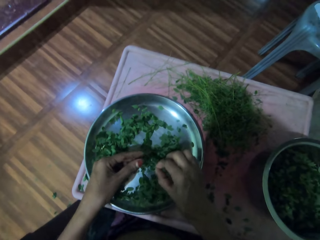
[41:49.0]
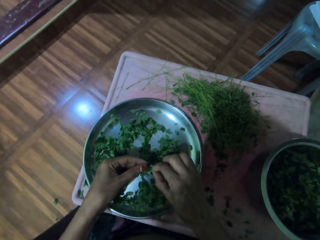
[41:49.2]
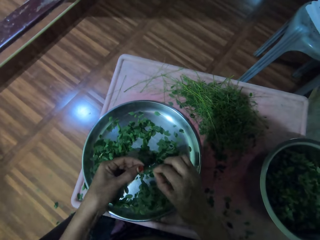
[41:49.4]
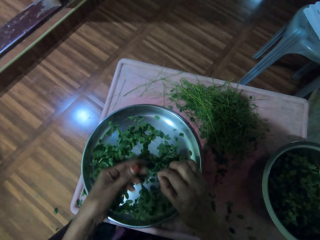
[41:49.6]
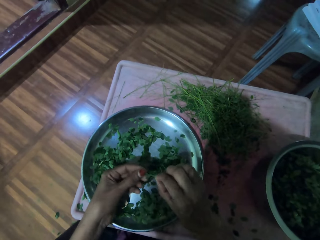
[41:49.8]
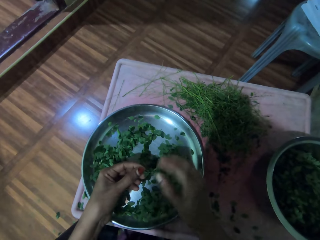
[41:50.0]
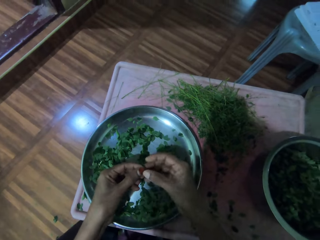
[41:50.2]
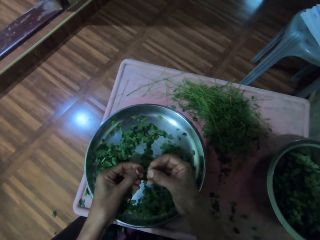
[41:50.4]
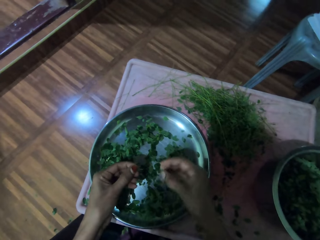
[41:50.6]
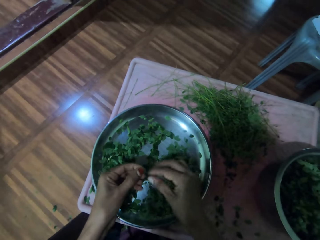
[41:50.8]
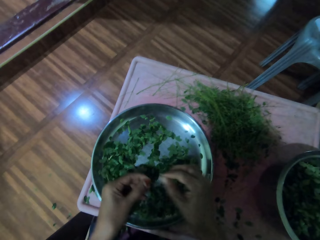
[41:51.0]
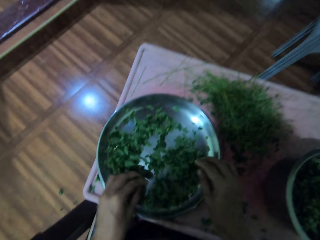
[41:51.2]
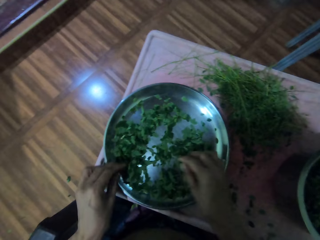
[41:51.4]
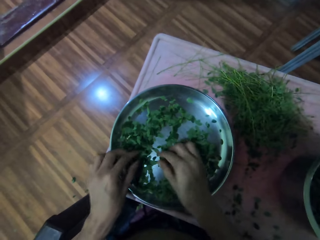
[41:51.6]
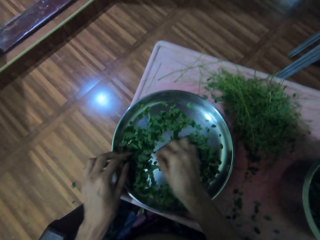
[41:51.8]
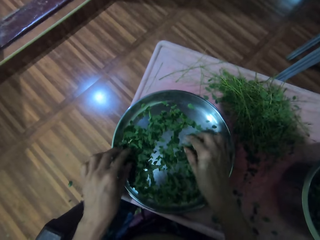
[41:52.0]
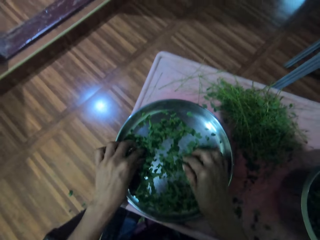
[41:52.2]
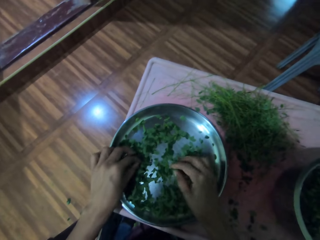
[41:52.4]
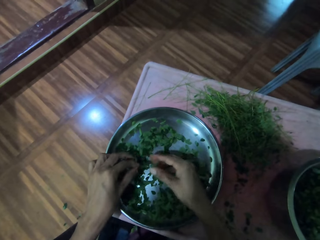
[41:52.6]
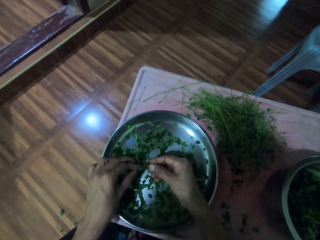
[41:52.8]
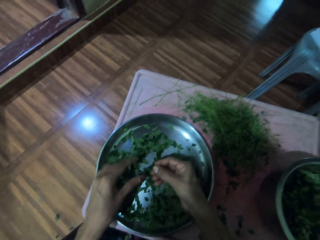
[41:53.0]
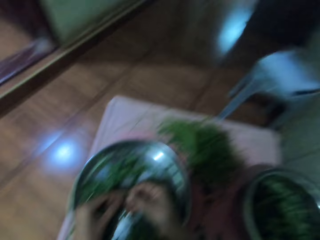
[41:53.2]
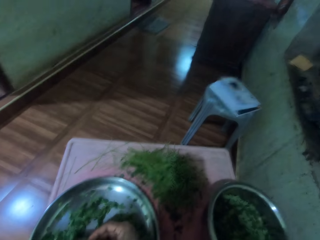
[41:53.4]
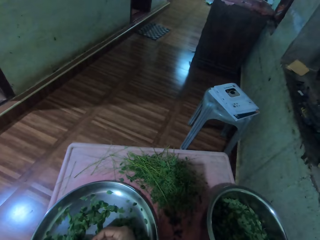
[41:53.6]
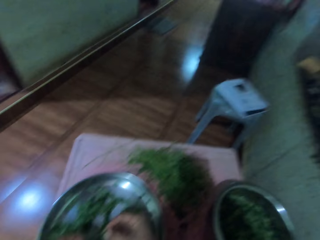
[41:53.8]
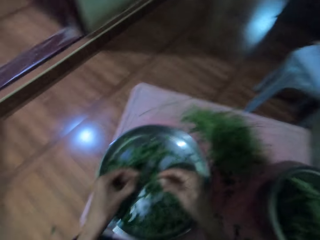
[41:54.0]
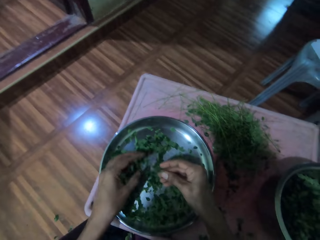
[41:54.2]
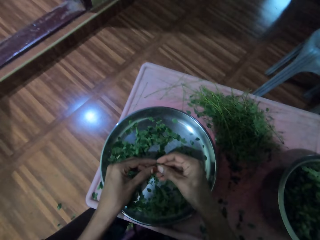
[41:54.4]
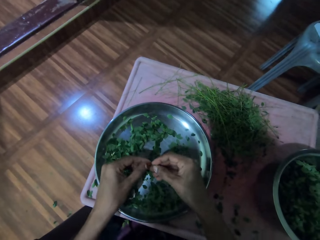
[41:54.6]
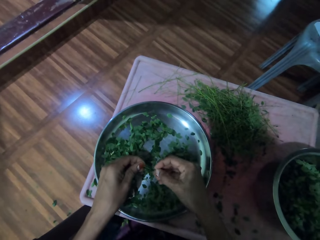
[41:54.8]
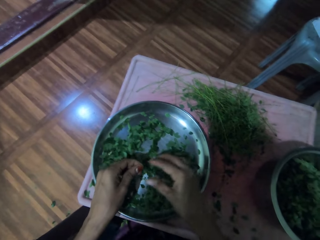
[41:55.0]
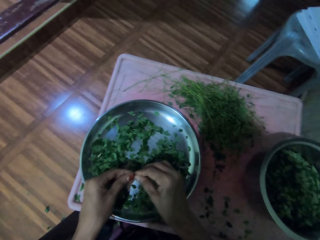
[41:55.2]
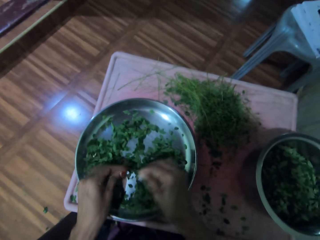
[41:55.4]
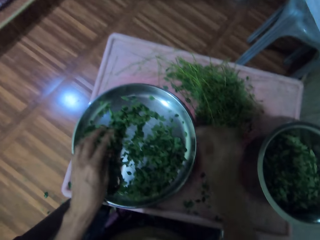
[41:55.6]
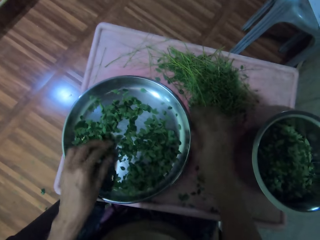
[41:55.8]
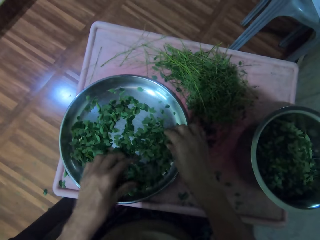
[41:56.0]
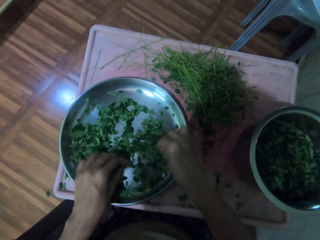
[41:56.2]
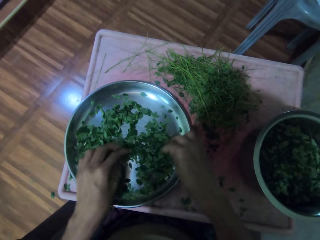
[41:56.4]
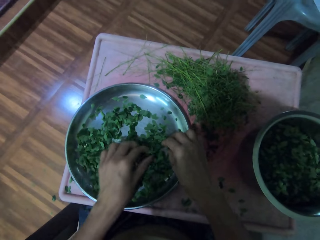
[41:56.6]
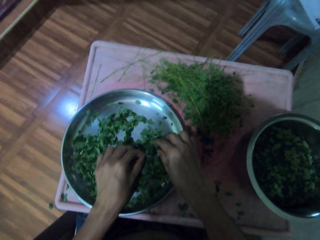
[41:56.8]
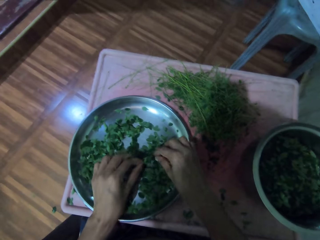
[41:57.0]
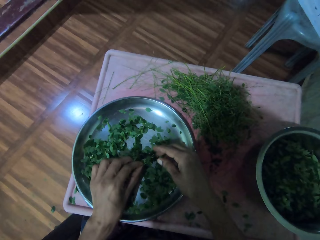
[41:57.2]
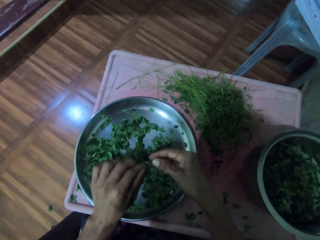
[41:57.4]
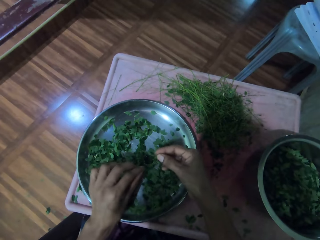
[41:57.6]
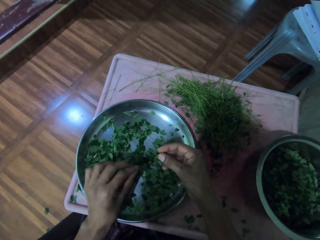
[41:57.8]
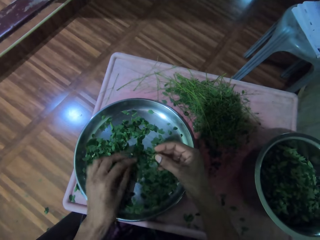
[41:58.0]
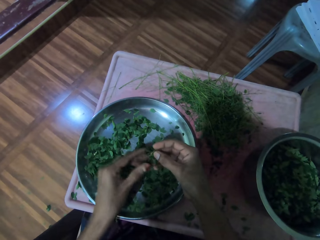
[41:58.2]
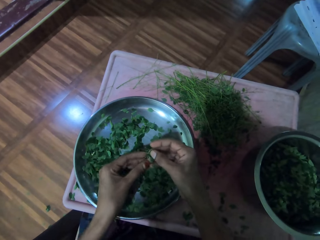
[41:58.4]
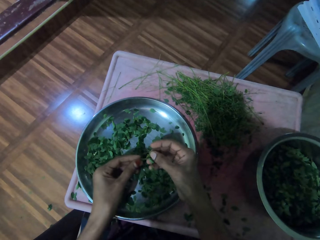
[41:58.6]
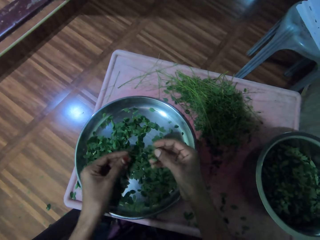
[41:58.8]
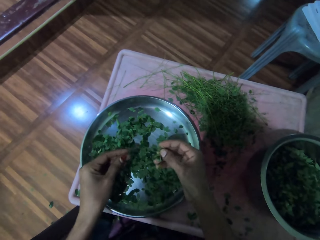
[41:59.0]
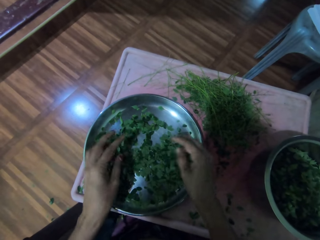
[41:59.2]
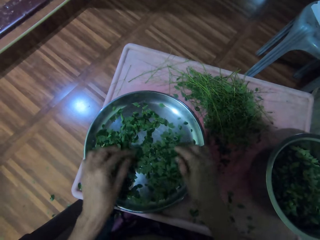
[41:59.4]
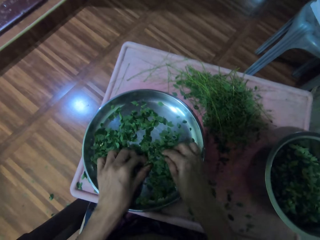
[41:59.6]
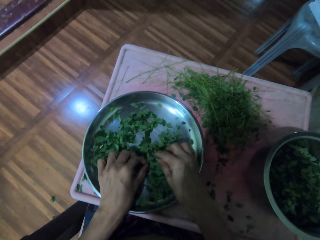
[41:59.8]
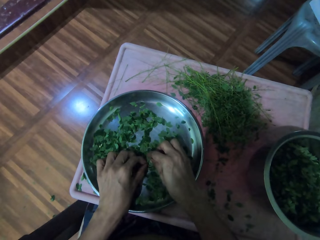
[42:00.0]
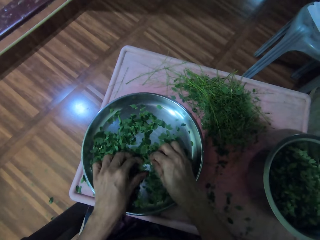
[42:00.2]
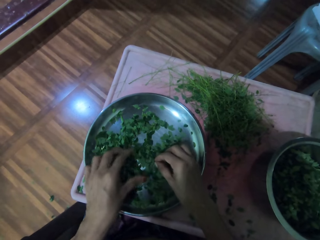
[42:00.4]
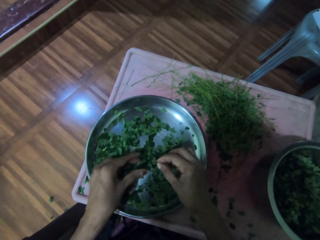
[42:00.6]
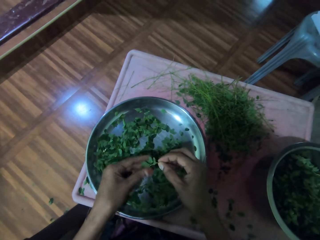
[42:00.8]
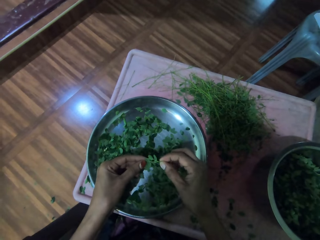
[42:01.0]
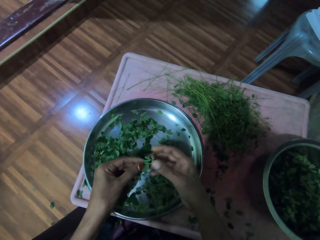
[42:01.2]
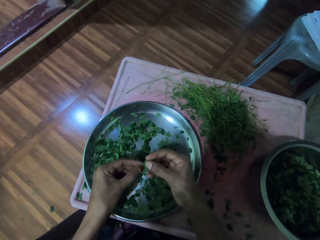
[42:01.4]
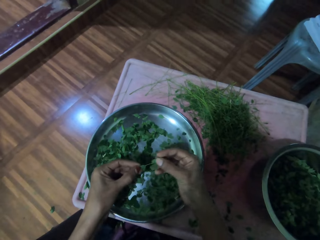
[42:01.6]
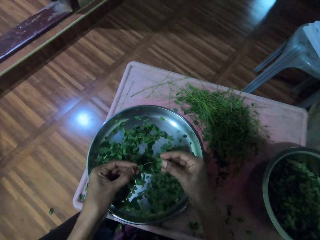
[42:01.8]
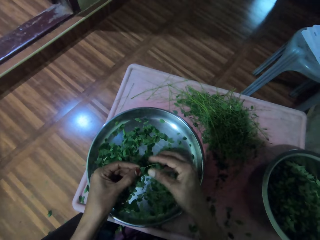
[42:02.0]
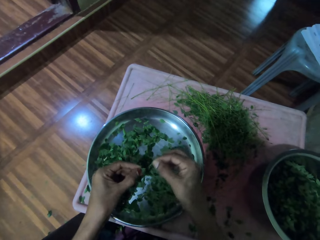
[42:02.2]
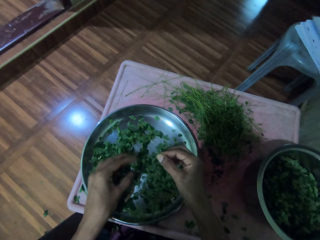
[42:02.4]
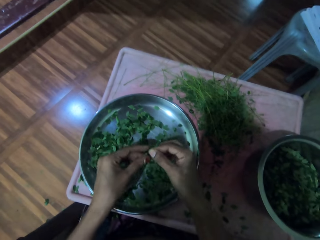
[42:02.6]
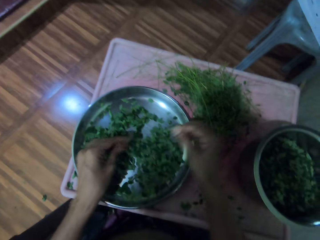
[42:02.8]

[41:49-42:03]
The camera wearer picks a vegetable stem from the silver tray. They remove a leaf from the vegetable stem. They drop the stem on the table. They pick a vegetable stem from the silver tray. They remove a leaf from the vegetable stem. They drop the stem on the table. They mix the vegetables on the silver plate. They pick a vegetable from the silver tray. They hold the coriander leaf. They drop vegetable leaves on the silver plate. They pick a vegetable stem from the silver tray. They remove a leaf from the vegetable stem.

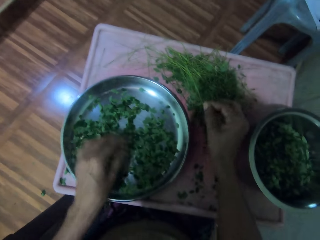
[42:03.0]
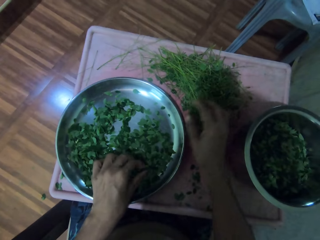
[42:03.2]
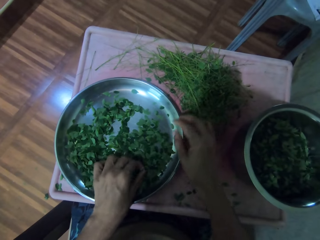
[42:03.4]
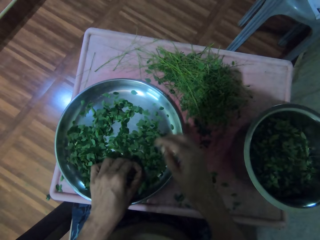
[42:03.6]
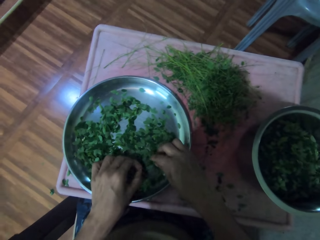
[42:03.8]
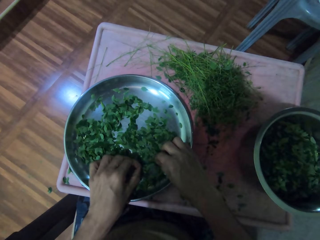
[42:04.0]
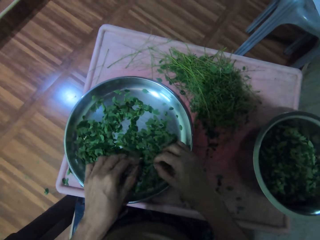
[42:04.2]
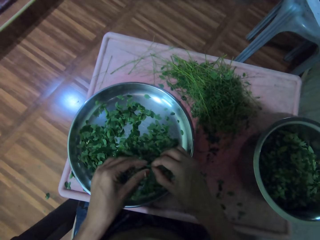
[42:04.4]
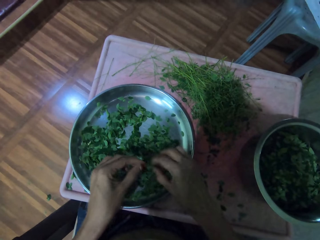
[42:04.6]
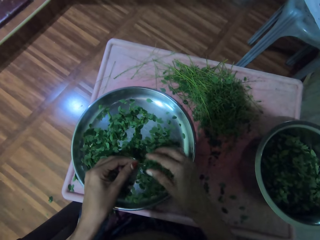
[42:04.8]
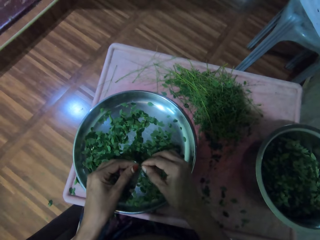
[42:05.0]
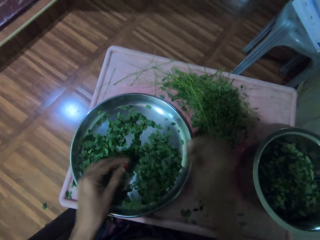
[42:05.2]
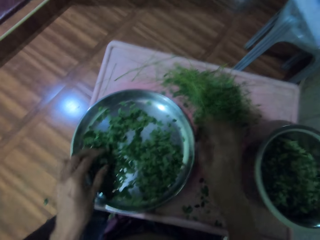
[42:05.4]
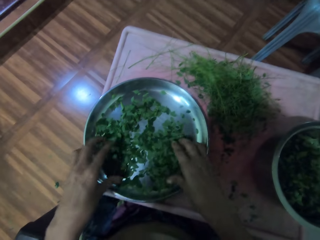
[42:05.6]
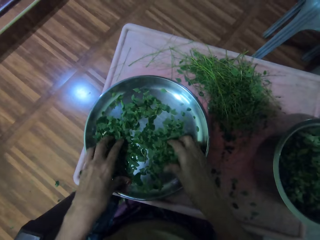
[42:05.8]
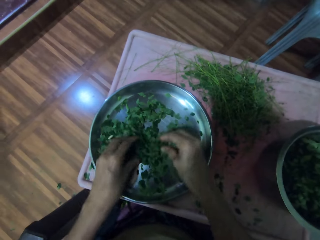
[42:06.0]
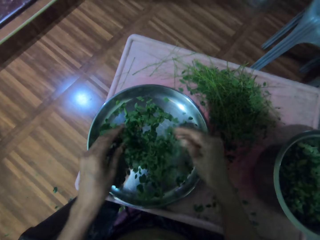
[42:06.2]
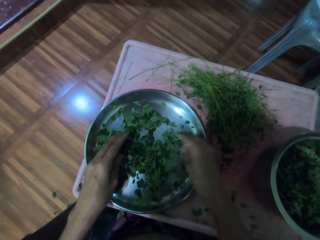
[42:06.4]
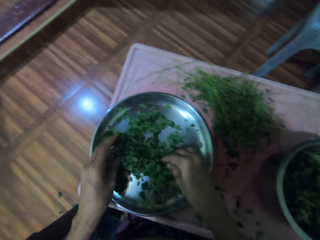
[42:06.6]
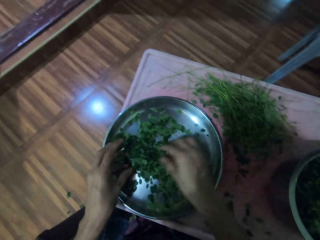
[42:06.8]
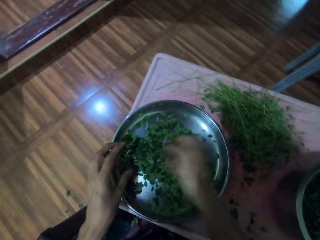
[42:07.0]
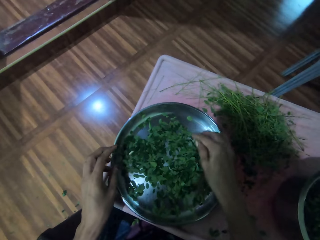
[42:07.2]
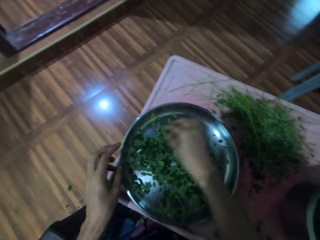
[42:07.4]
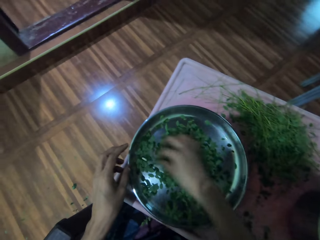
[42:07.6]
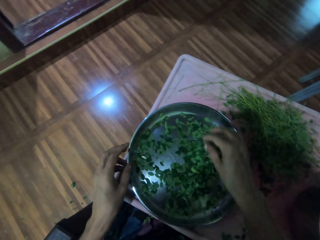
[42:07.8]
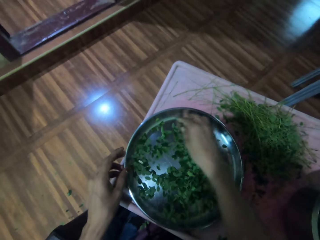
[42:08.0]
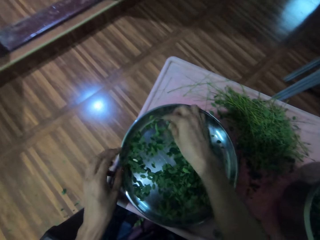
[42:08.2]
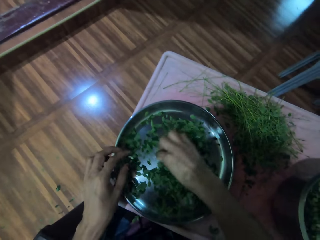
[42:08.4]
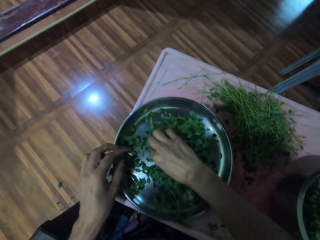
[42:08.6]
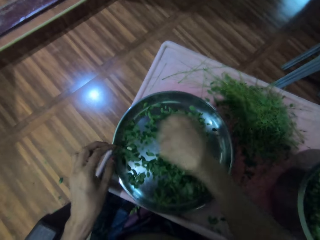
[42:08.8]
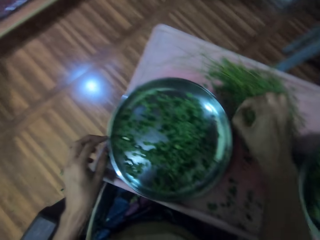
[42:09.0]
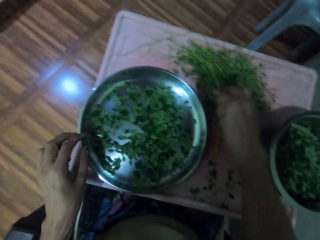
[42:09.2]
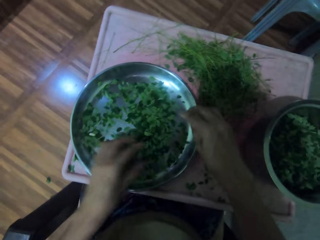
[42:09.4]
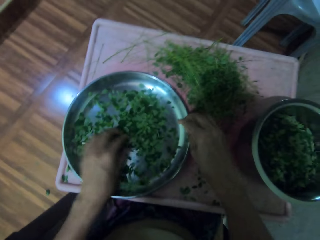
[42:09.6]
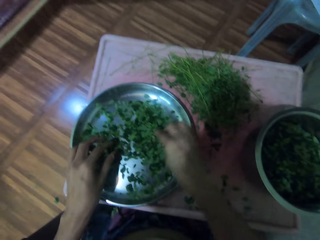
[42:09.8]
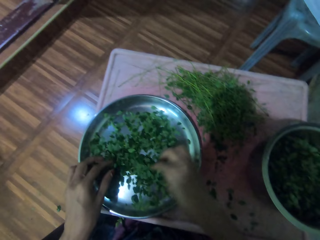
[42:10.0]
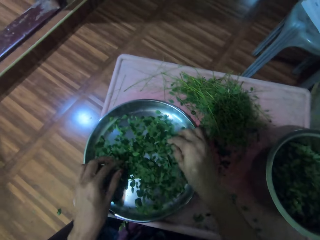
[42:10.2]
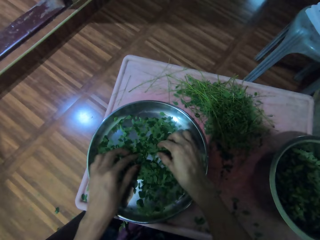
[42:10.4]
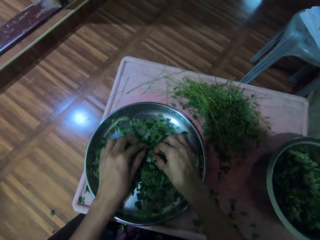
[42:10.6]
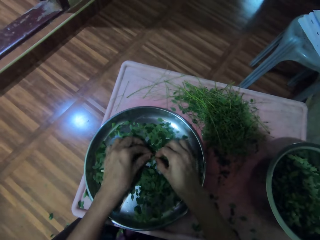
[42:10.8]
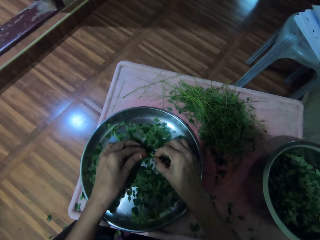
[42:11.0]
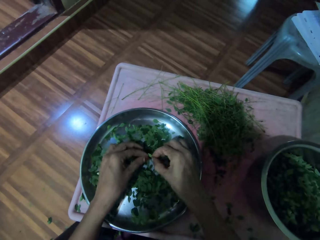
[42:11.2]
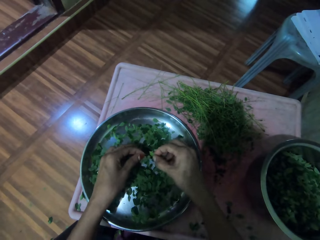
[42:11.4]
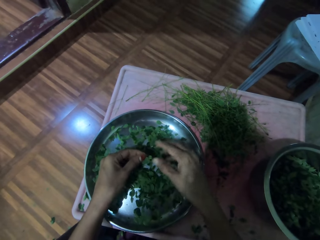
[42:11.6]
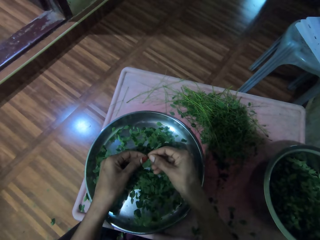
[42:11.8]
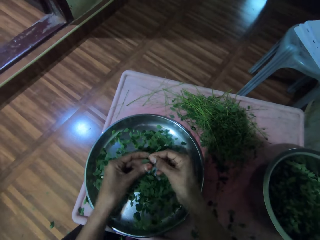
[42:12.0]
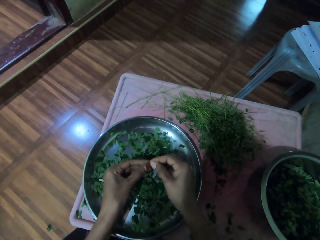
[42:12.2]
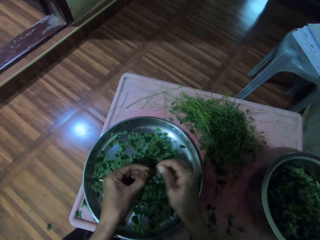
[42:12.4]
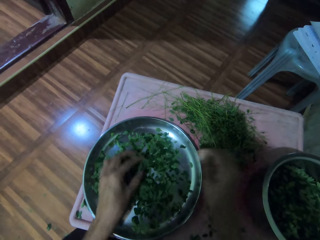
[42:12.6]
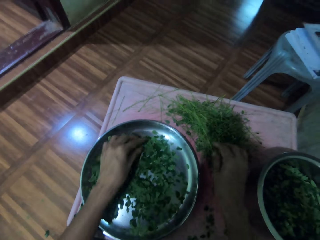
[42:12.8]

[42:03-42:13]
The camera wearer drops the stem on the table. They pick a vegetable stem from the silver tray. They drop the stem on the table. They remove a leaf from the vegetable stem. They mix the vegetables on the silver tray with both hands. They hold the bowl with the left hand. They pick something from the vegetable leaves and drop something on the table. They mix the vegetables on the silver tray with both hands. They pick a vegetable stem from the silver tray. They remove a leaf from the vegetable stem.
